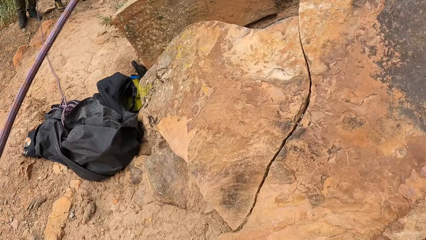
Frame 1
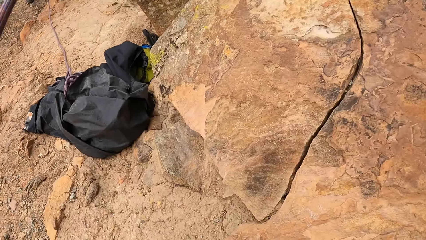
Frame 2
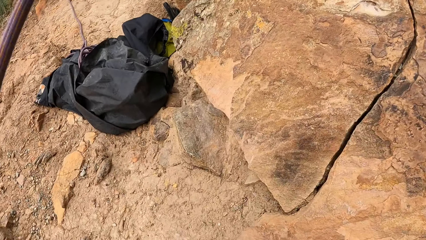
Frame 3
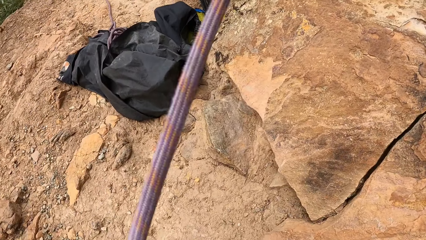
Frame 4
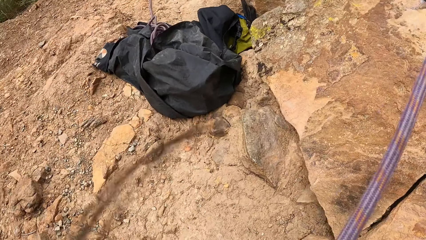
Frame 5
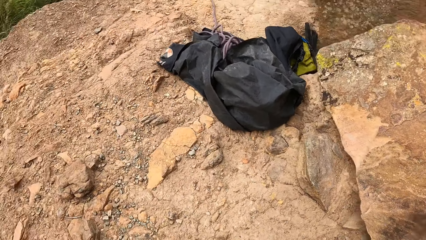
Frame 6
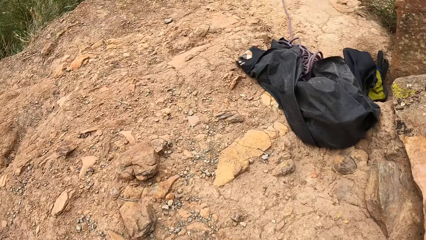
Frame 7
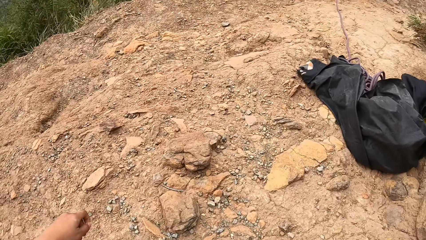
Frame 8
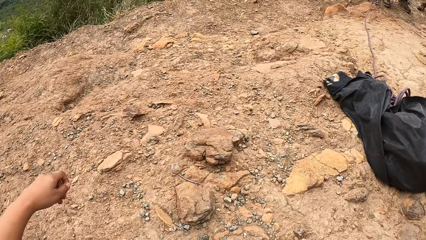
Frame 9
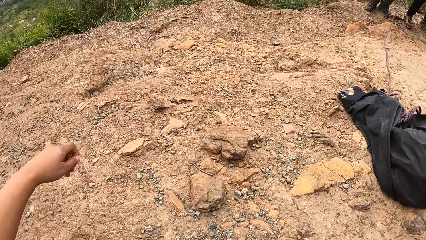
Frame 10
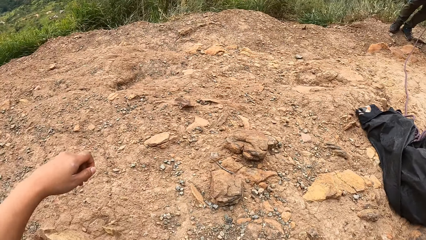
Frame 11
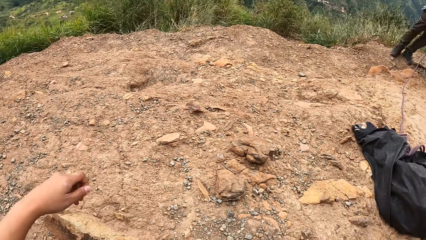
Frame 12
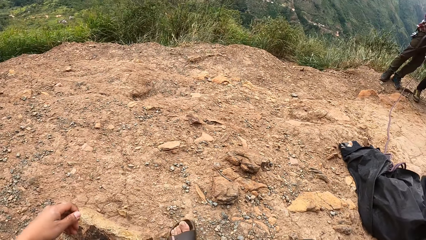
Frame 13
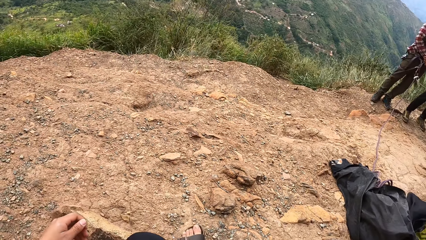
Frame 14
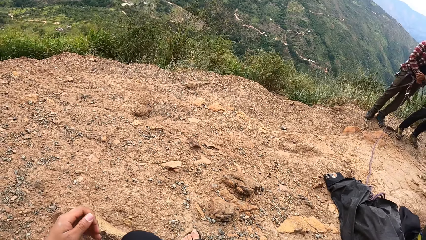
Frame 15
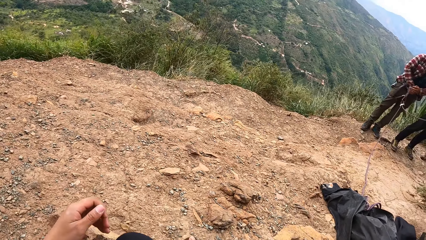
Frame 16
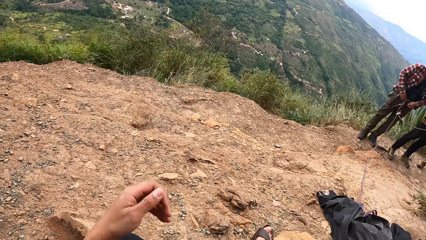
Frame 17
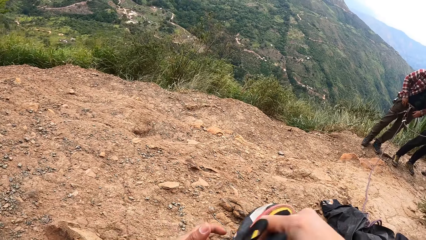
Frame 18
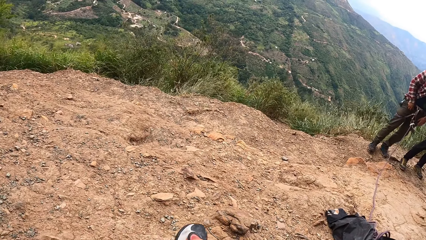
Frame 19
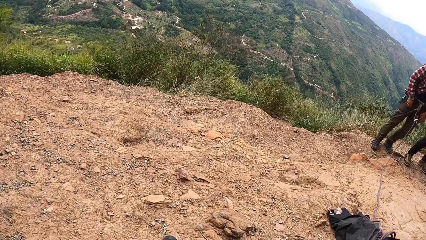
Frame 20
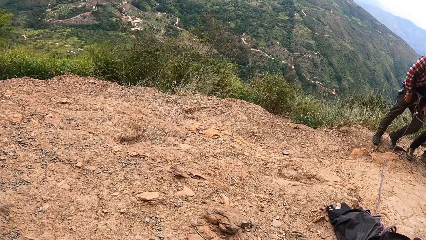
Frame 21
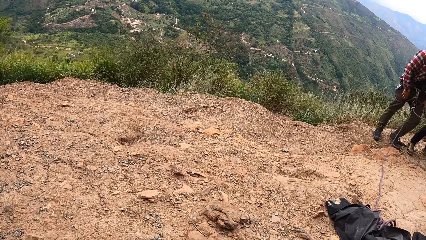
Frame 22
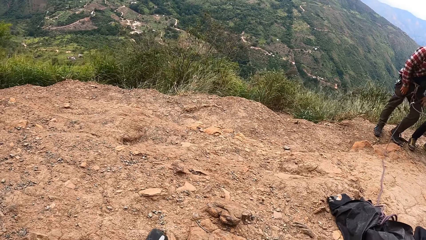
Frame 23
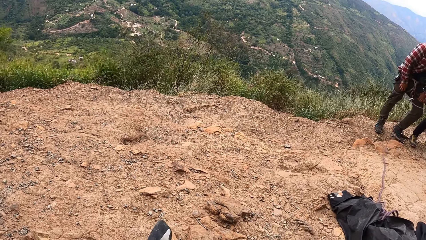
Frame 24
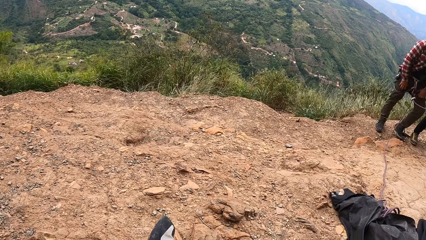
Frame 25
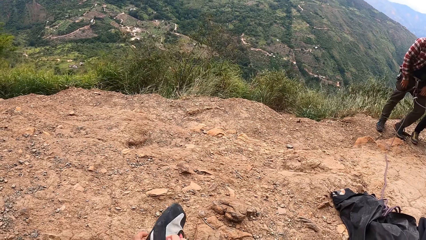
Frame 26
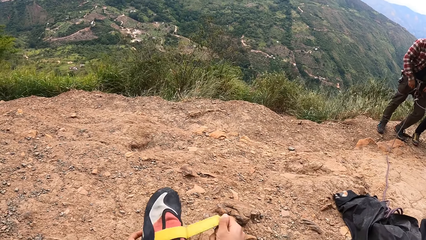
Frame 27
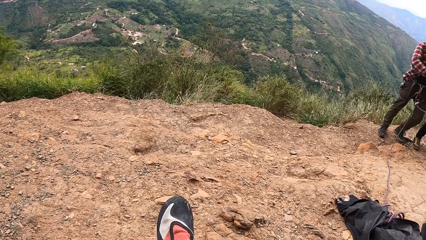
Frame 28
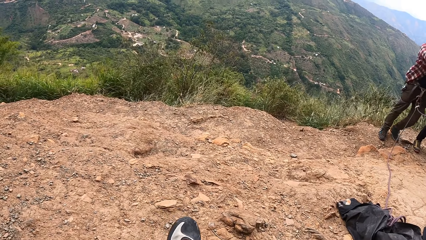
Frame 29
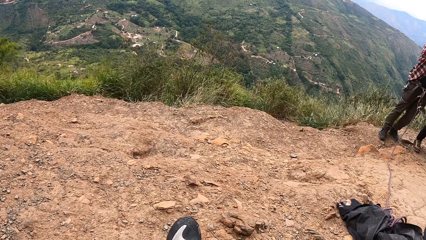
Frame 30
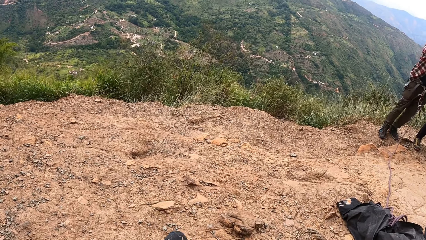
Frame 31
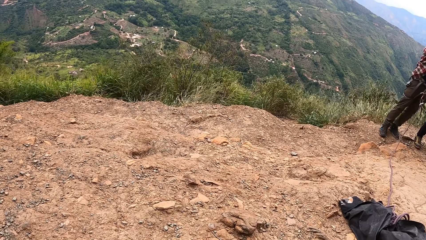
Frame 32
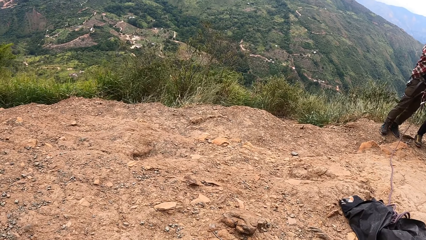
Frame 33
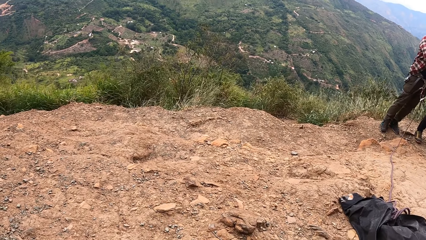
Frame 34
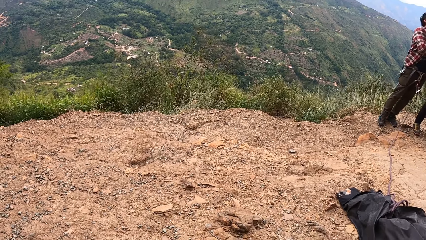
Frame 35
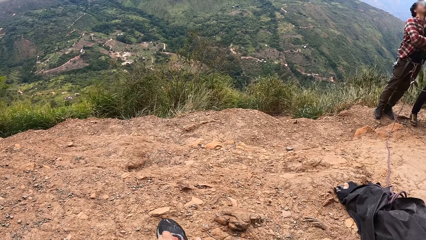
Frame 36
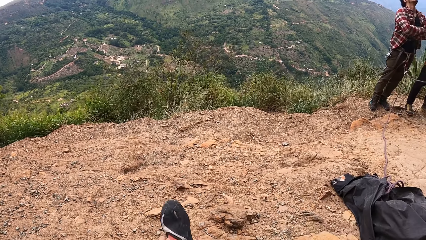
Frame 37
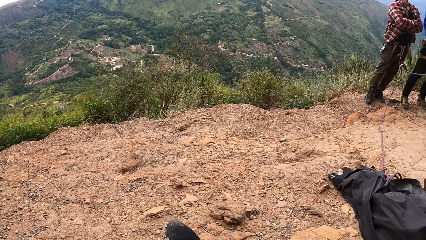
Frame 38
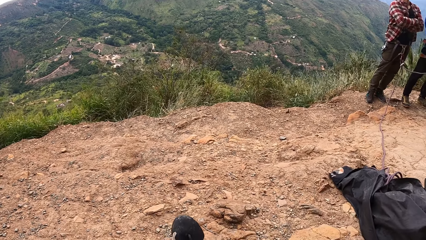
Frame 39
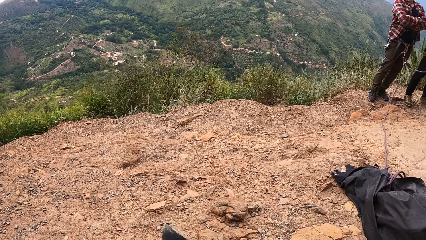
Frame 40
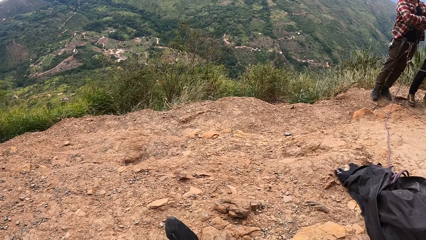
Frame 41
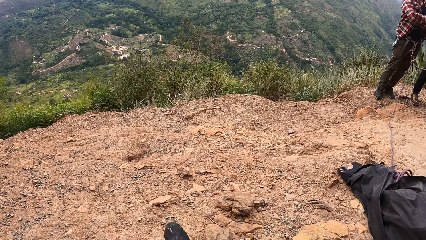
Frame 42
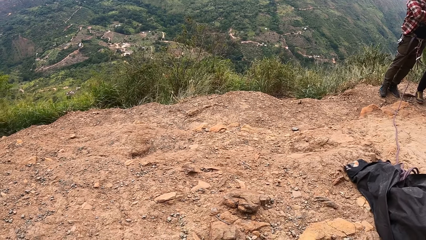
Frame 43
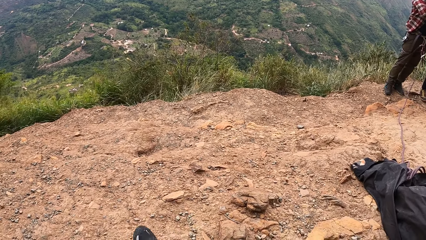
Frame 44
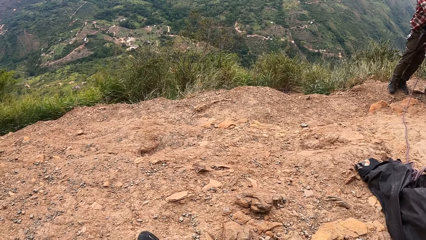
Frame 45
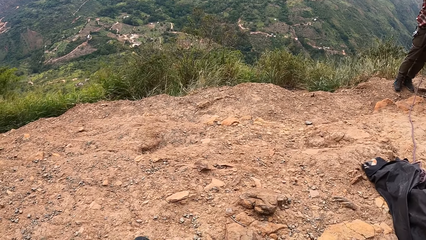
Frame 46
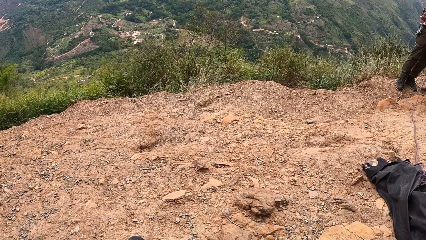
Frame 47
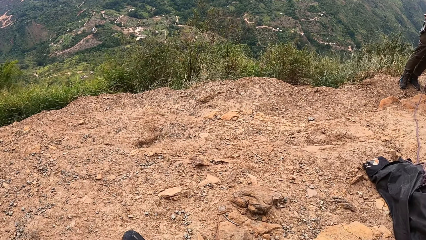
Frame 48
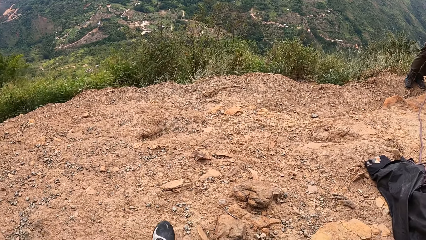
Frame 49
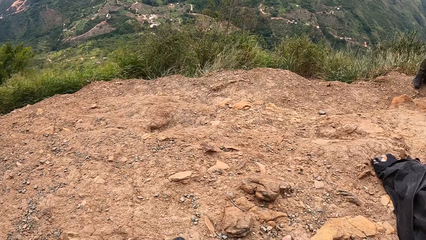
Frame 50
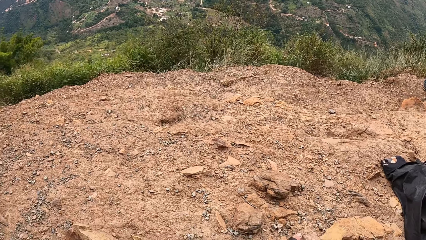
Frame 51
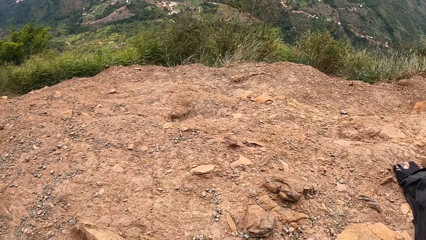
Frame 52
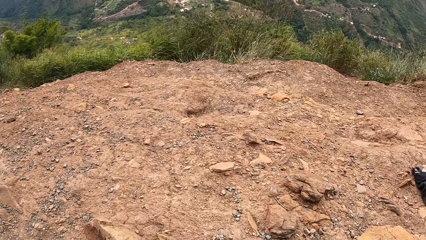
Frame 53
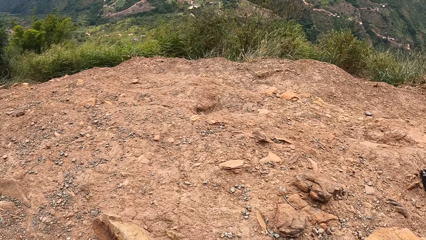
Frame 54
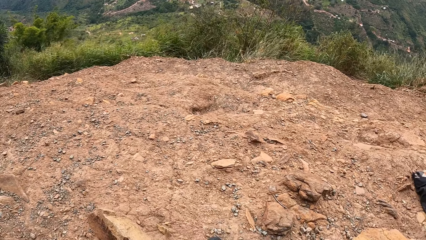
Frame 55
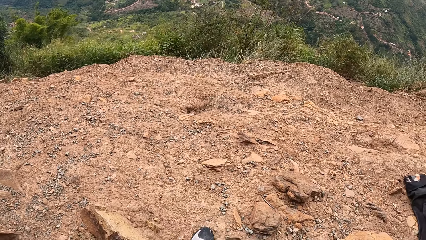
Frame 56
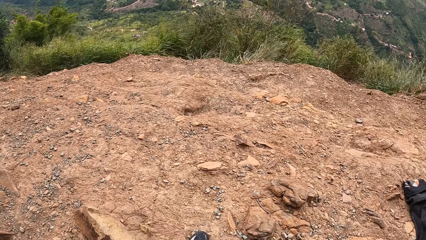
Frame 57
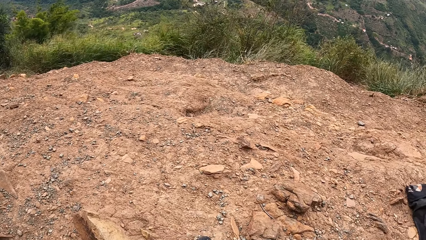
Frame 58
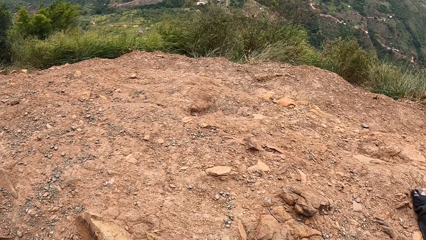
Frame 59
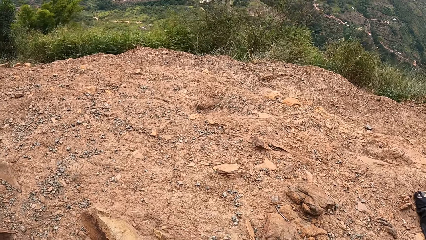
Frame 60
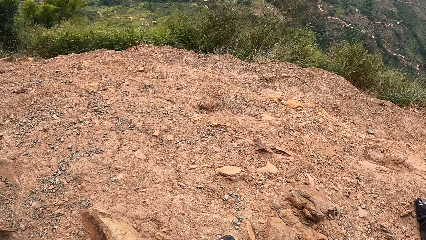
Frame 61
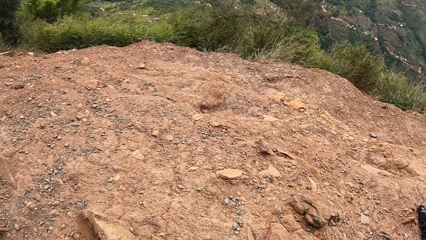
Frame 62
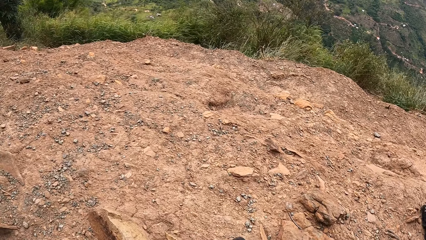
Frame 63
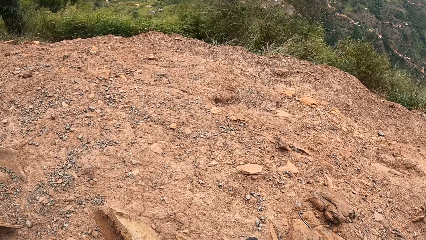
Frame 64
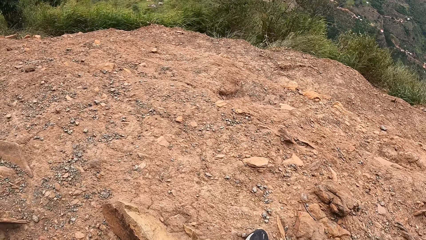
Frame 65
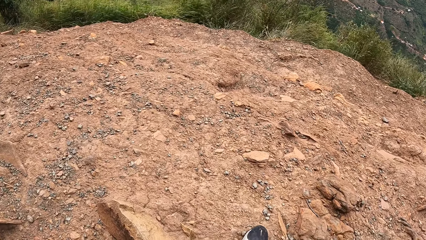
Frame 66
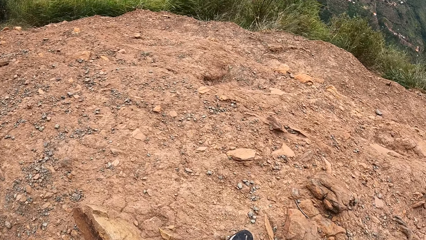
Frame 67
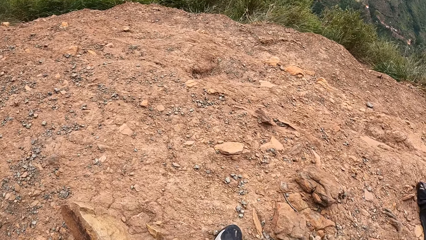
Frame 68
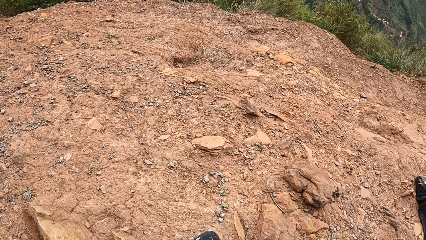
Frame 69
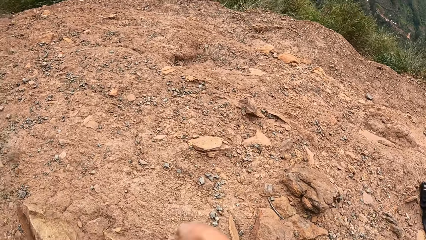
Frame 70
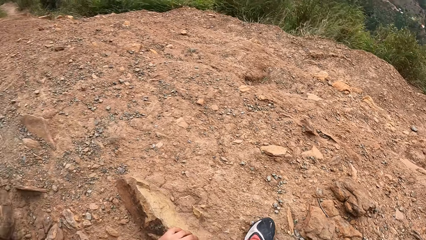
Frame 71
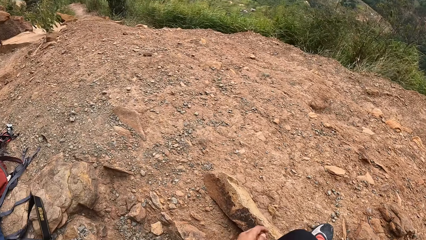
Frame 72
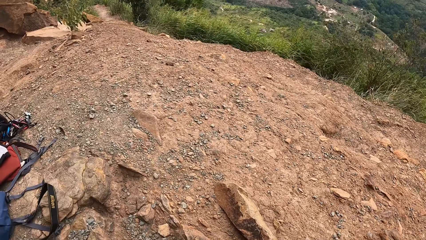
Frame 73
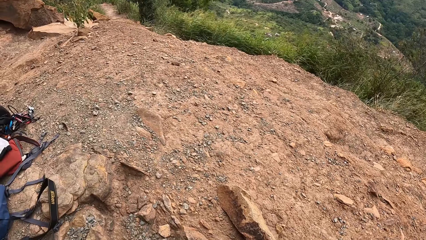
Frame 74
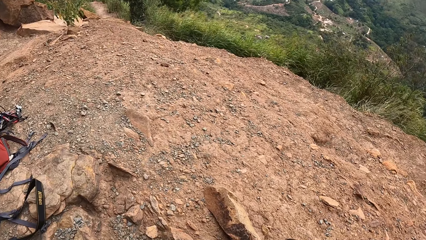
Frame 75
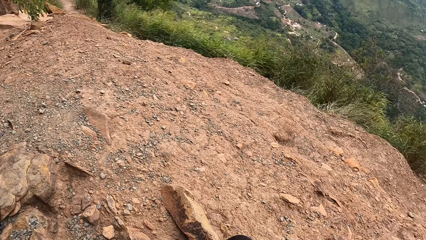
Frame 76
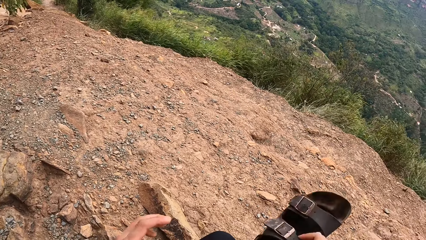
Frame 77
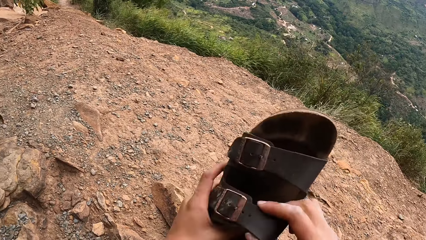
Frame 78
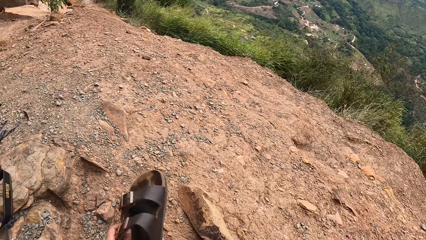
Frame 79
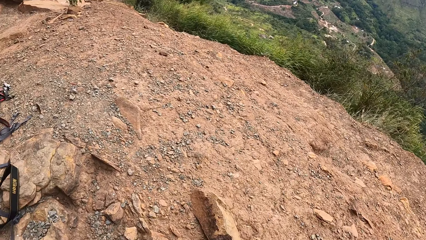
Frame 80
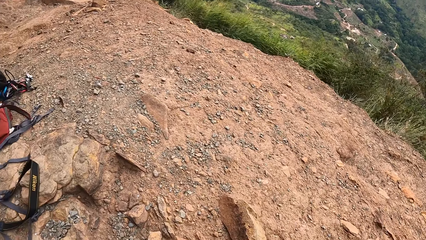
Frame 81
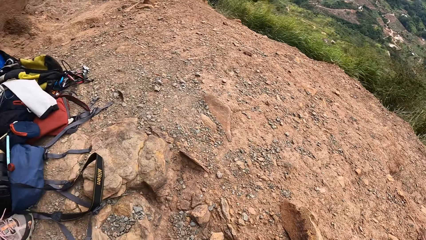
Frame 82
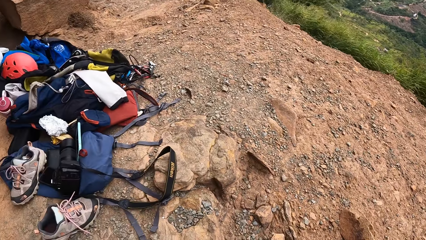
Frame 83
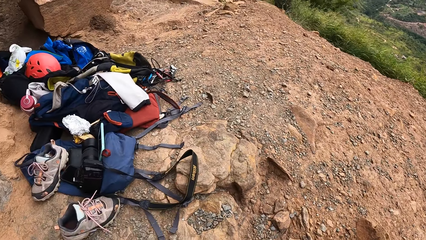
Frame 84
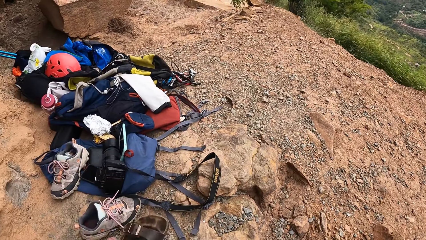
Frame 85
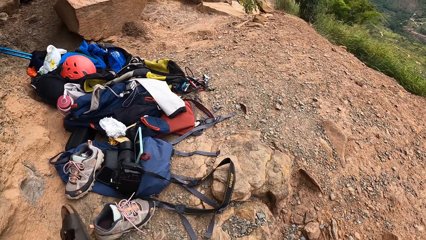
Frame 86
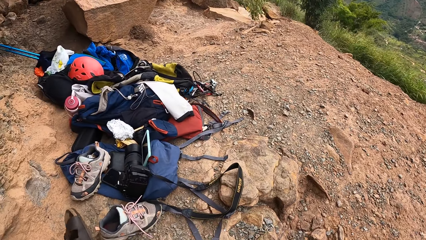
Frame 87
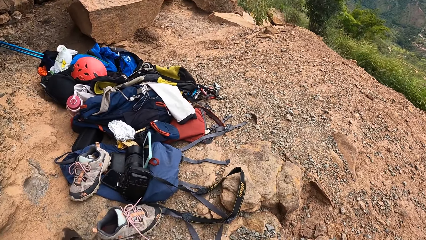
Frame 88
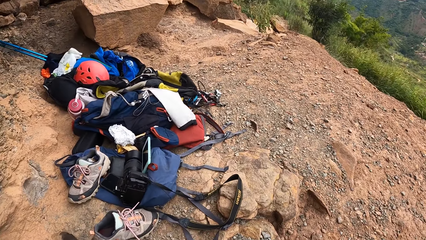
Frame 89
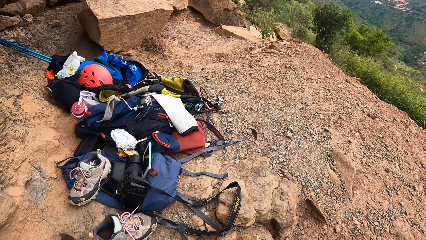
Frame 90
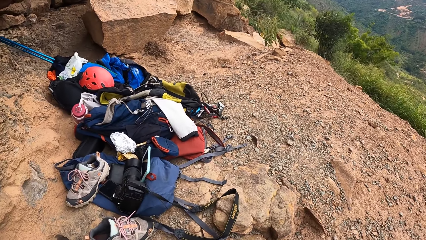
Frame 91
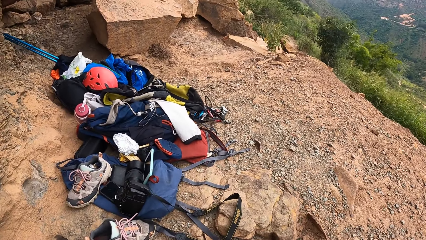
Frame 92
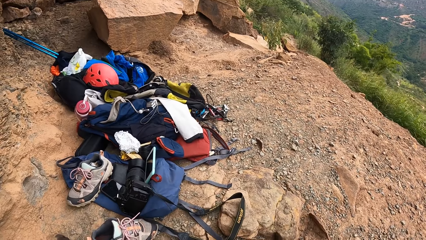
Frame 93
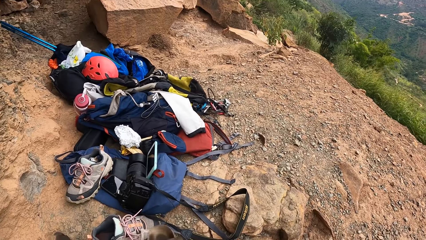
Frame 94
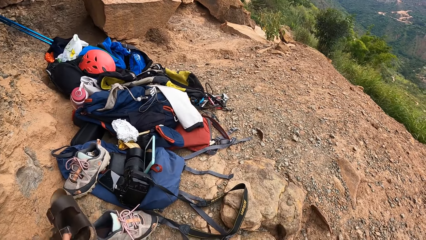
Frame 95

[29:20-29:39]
The camera wearer looks around. They swing the rope. They sit on the ground. They look around. They move a shoe. They look around. They open the shoe. They wear the shoes. They look around. They wear the shoe. They look around. They transfer the sandal to the left hand. They place the sandal down. They look around. They move the sandal. They look around.
